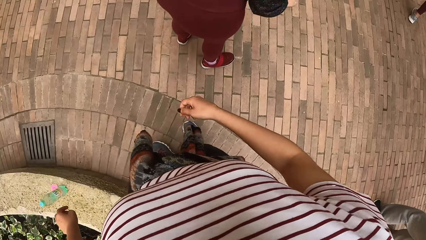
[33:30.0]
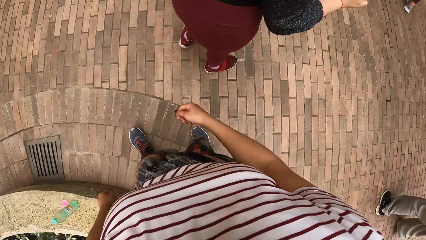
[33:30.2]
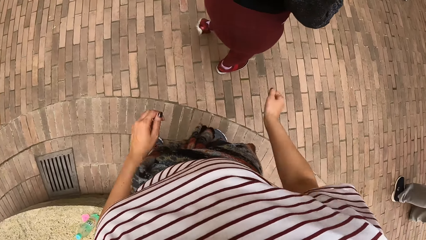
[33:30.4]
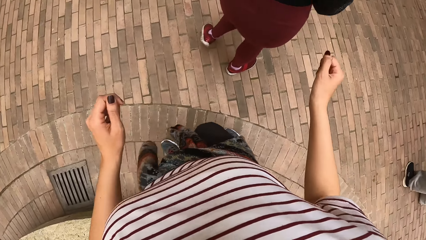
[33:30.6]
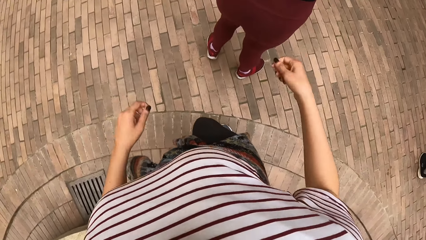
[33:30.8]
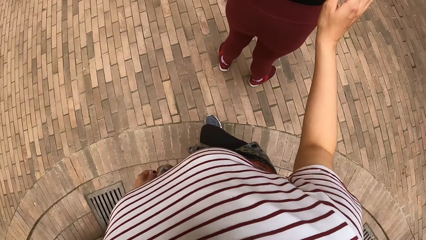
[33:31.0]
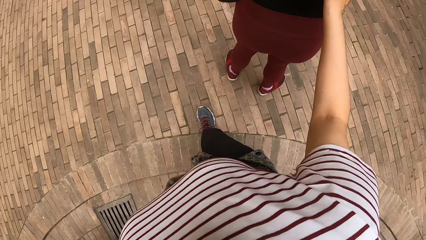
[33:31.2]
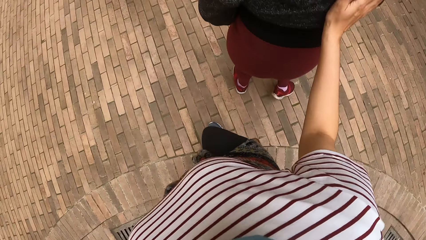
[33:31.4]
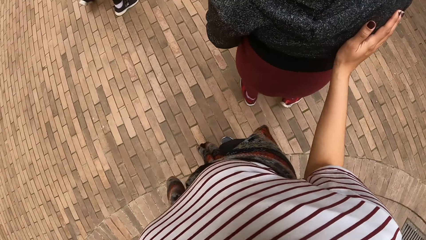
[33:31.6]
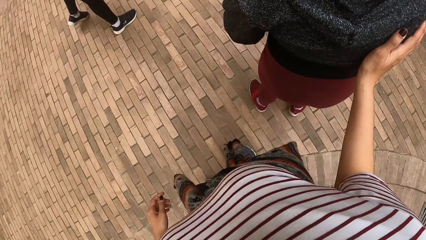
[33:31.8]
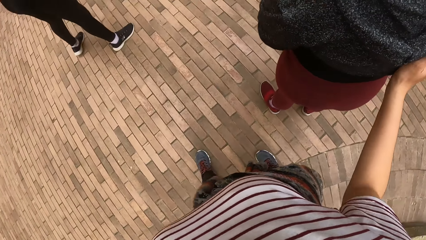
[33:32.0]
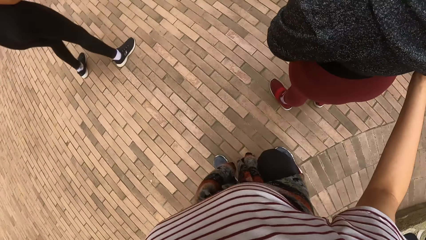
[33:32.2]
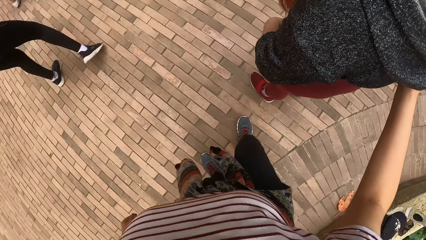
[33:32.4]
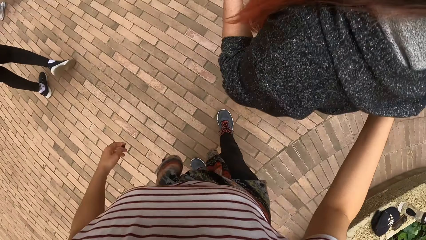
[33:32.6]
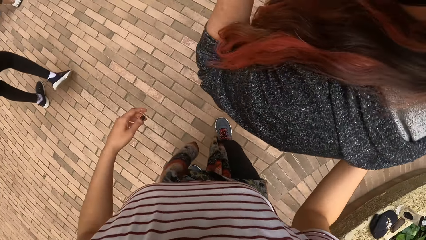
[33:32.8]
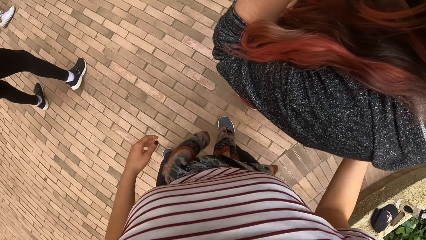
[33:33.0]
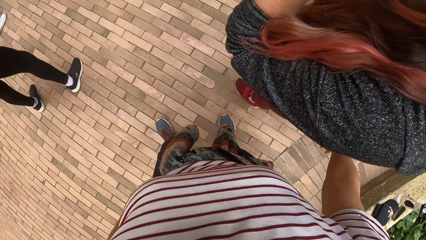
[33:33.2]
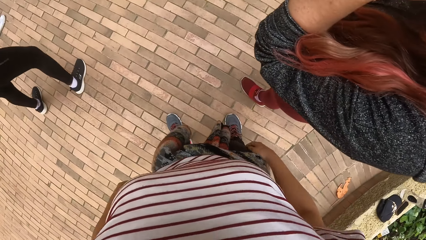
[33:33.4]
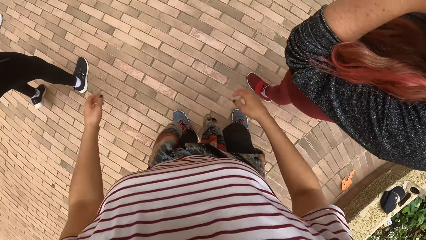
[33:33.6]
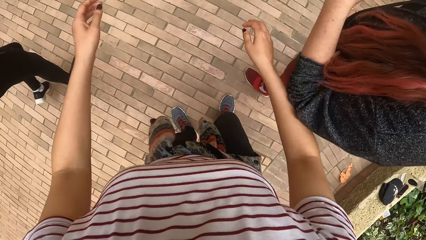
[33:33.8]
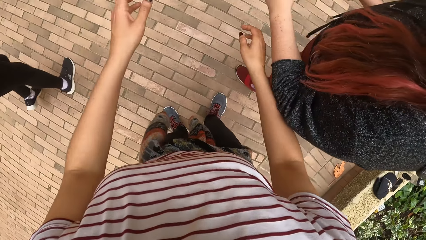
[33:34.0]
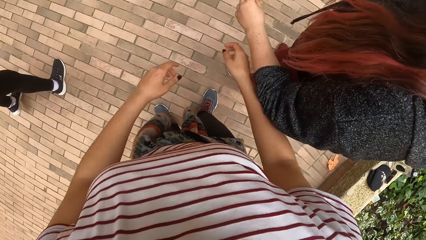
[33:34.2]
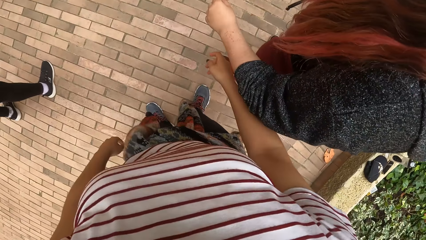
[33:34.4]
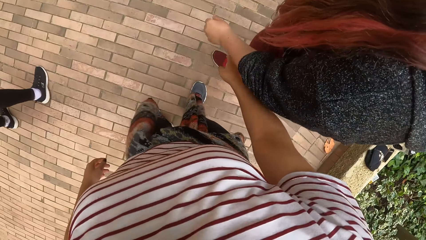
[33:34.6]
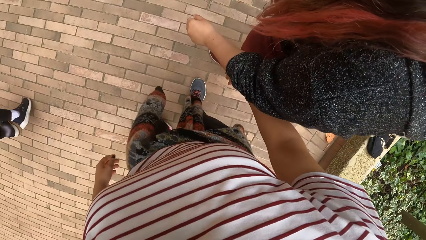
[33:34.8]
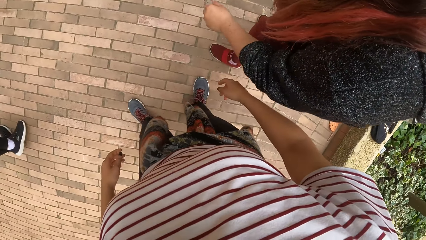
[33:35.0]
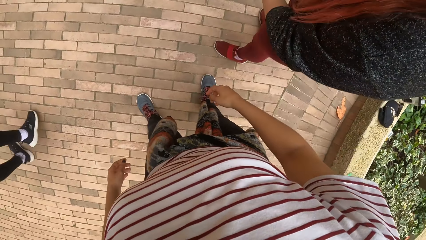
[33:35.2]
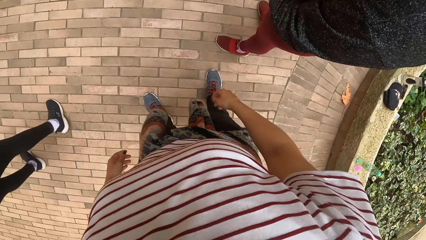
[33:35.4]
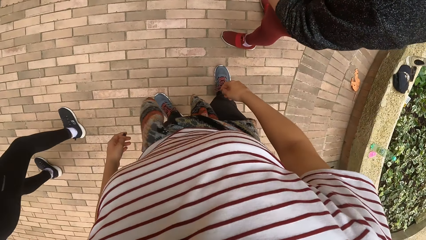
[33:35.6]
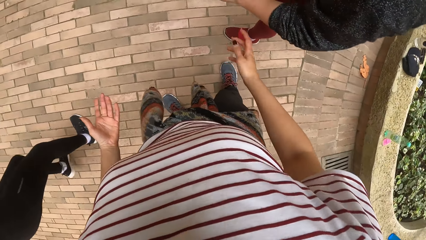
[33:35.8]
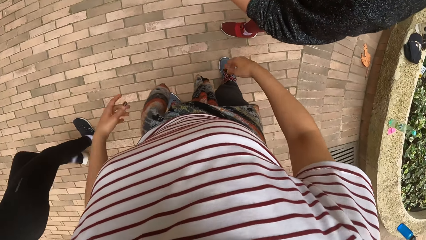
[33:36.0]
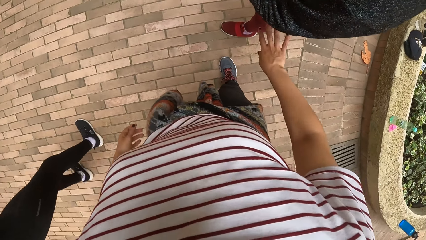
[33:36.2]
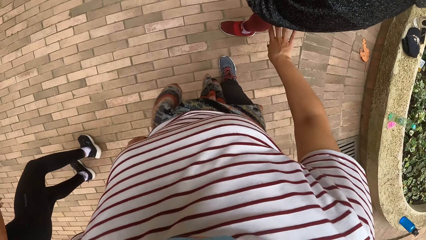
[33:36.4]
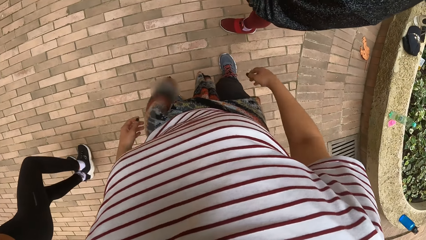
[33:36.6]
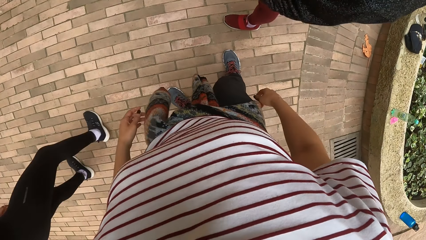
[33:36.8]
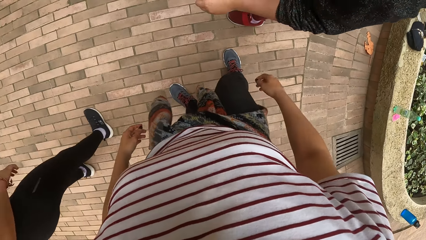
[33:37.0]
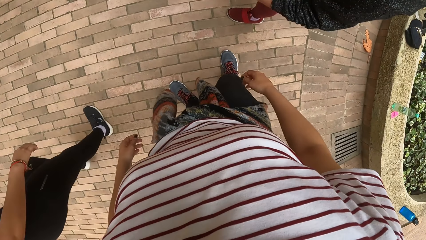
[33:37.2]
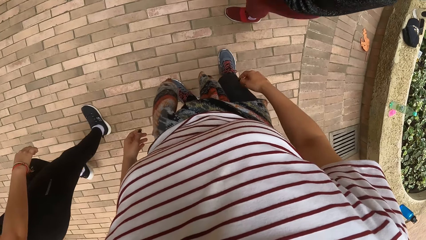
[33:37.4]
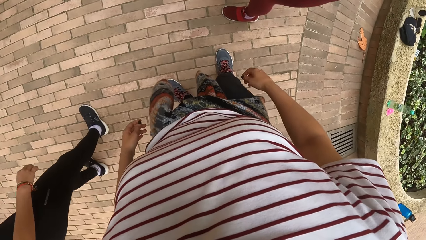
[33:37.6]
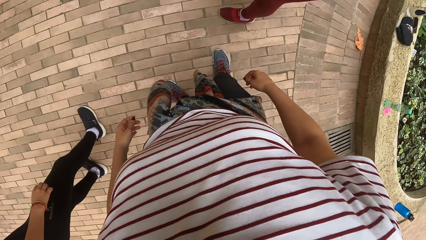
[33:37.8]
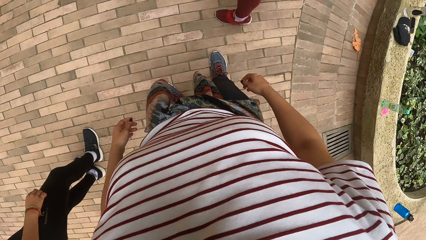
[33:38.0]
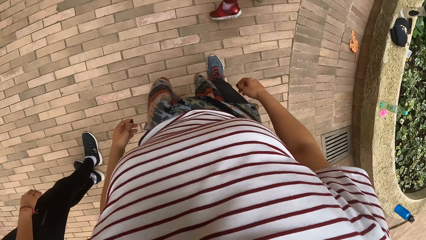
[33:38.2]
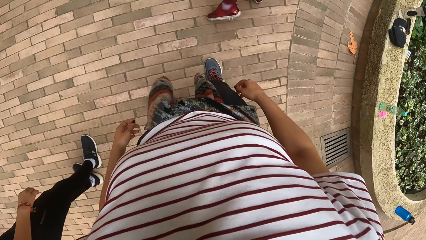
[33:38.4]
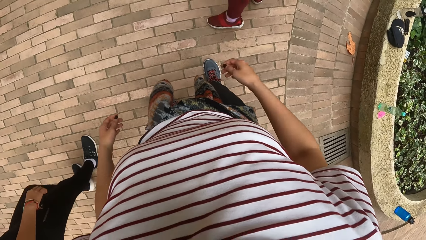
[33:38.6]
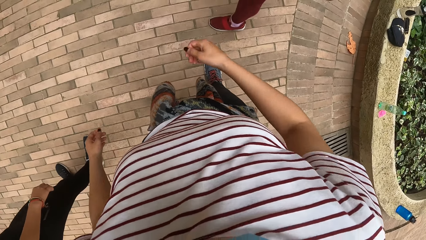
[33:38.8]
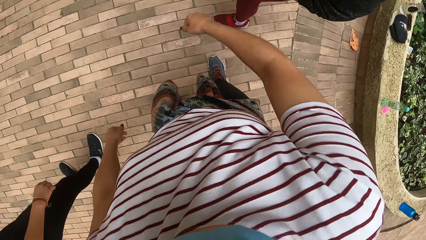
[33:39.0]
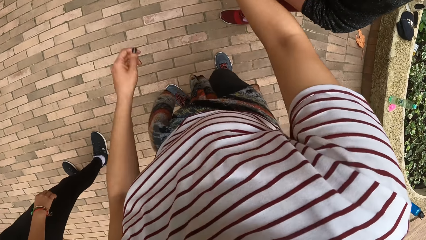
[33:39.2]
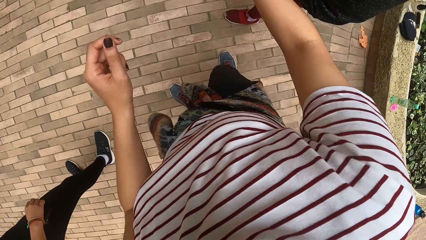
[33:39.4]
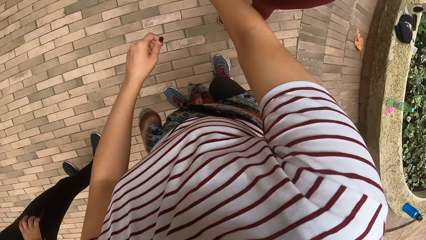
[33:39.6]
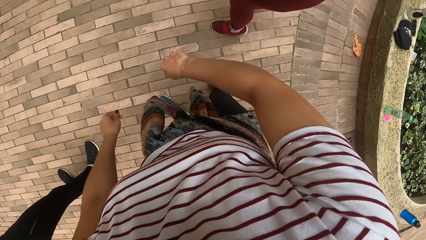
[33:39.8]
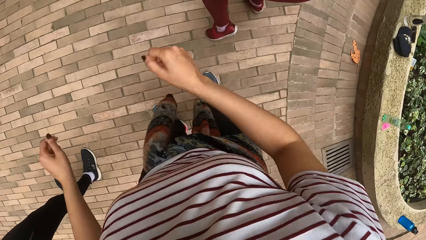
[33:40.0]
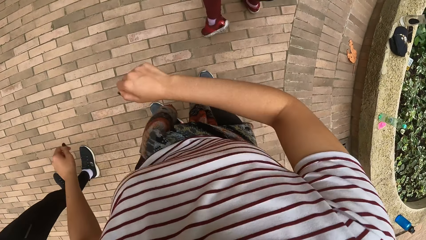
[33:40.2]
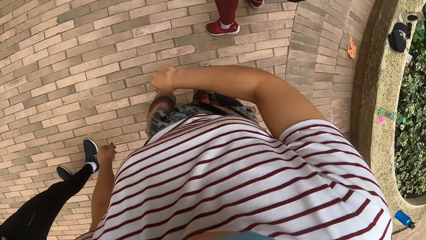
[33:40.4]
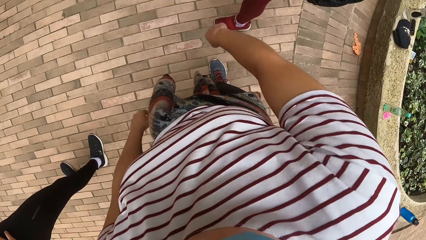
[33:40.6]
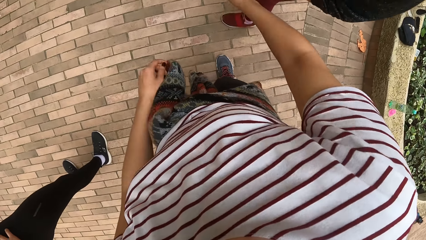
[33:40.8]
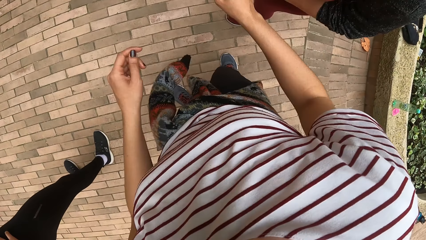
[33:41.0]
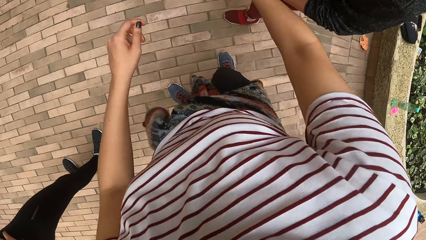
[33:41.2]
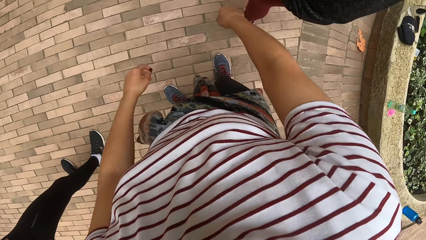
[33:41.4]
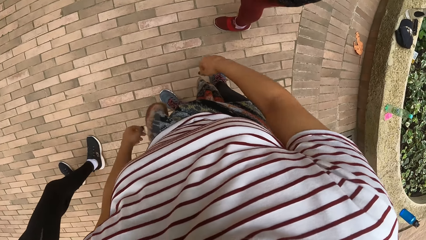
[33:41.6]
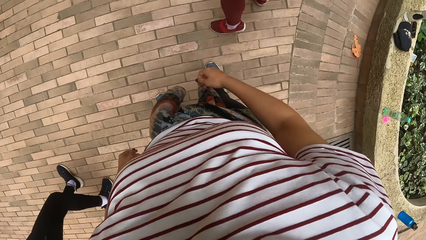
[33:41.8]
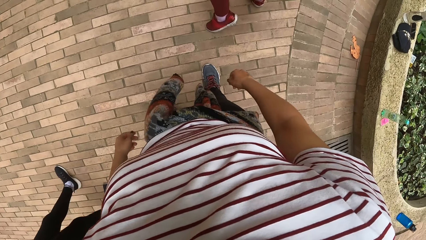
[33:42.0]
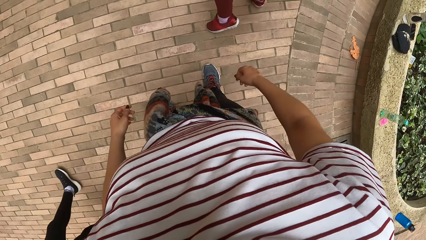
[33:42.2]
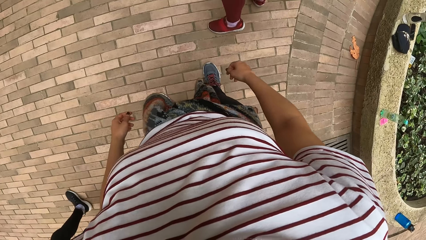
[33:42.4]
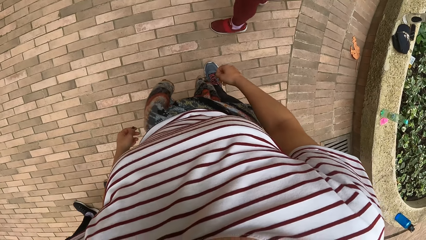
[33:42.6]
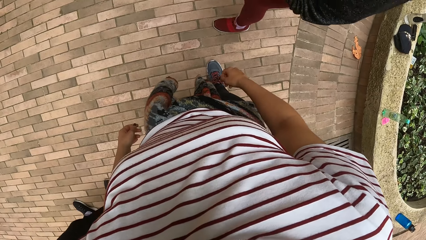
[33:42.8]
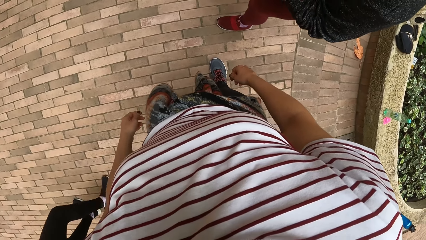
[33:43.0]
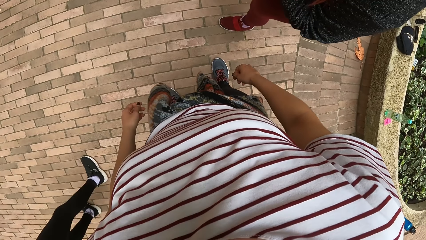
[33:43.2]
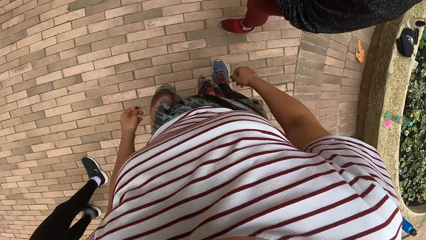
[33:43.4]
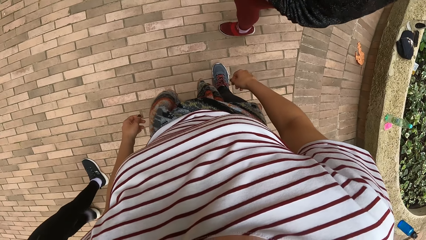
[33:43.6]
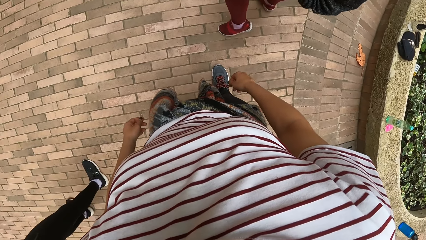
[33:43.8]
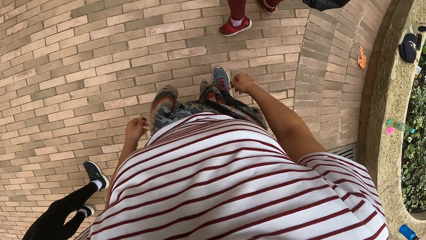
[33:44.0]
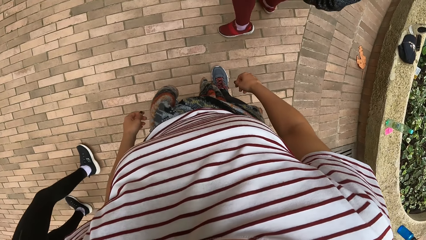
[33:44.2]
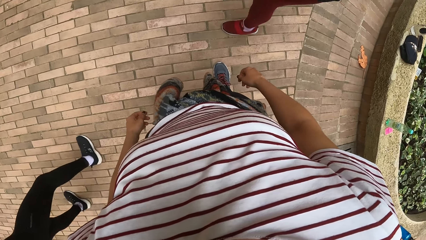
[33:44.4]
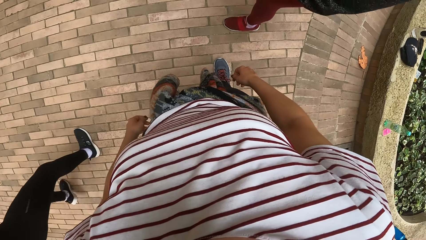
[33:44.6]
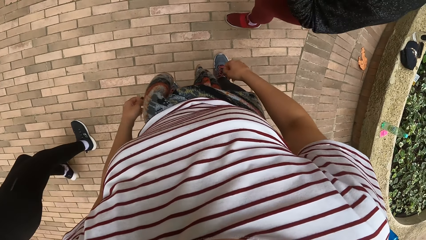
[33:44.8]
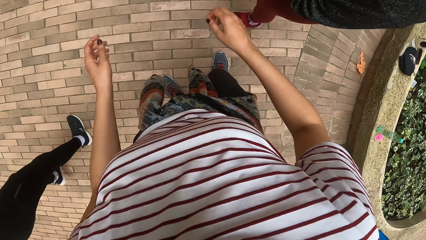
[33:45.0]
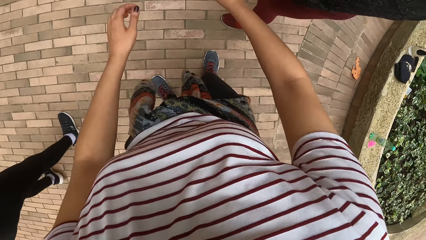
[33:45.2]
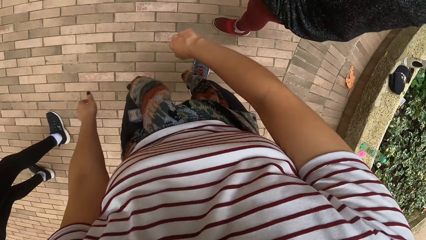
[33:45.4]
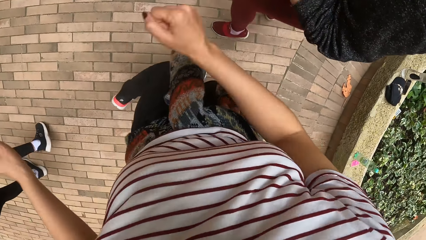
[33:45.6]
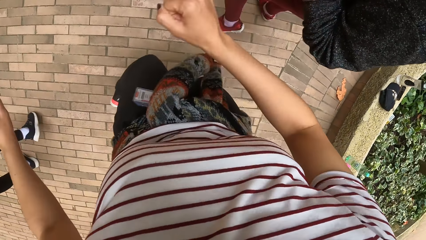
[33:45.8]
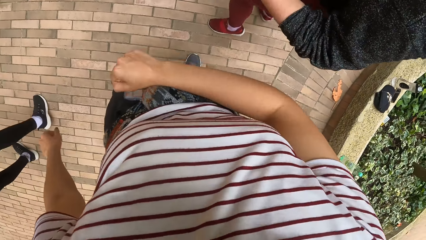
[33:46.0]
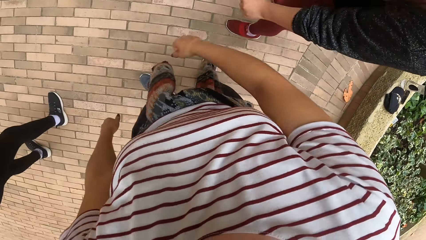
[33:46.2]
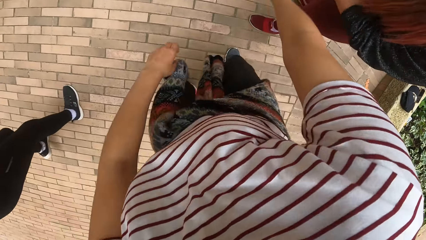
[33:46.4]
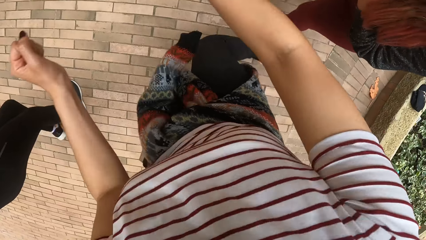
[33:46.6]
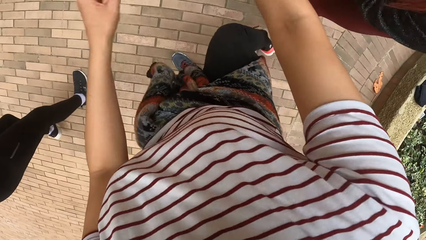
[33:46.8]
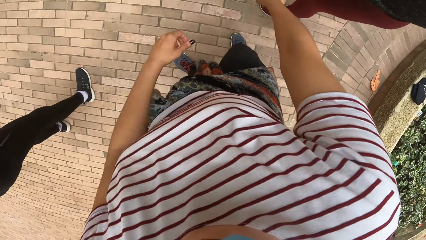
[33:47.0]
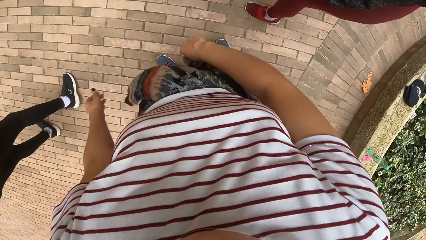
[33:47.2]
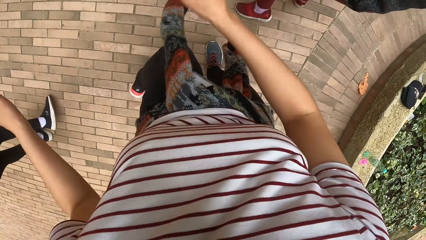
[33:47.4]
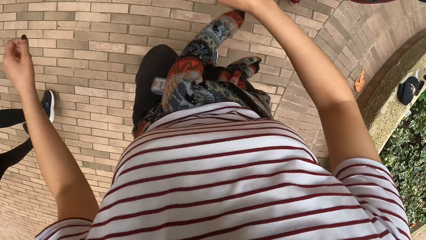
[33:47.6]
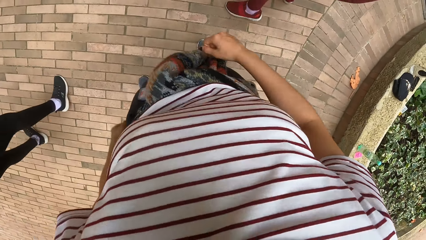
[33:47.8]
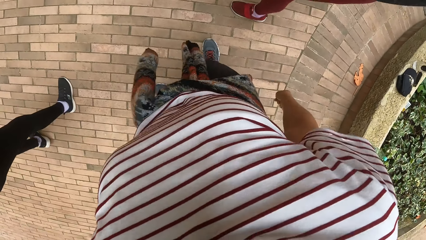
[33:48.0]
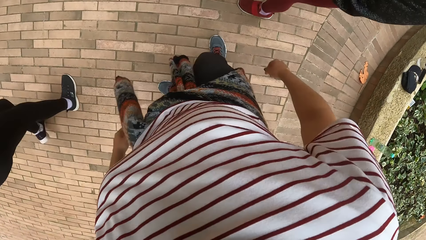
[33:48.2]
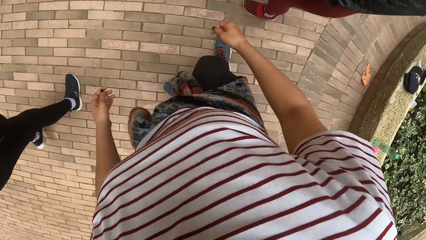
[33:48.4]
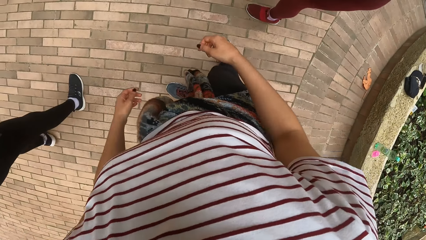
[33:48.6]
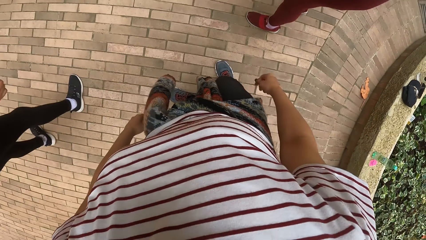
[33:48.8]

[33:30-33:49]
The camera wearer dances with a group of people at the dance centre. She touches a woman with her right hand. Another woman dances. The camera wearer interacts with the first woman. She moves her hands. The other woman dances. The camera wearer dances with the first woman and a woman. The other woman dances. The camera wearer dances.
